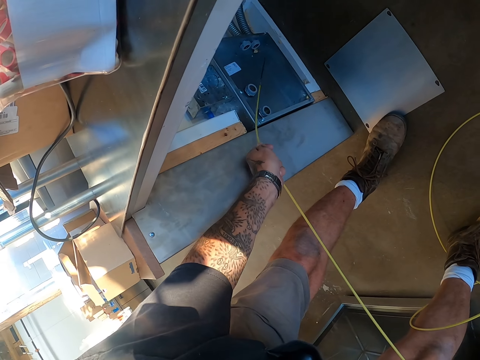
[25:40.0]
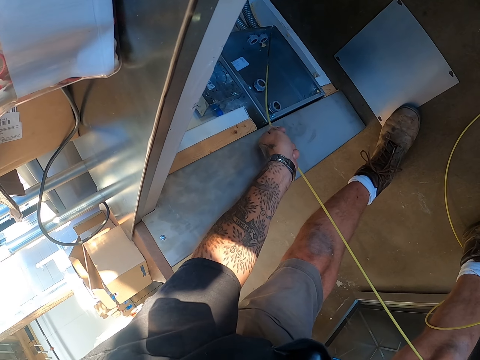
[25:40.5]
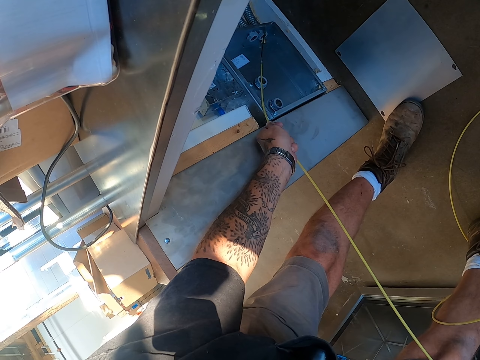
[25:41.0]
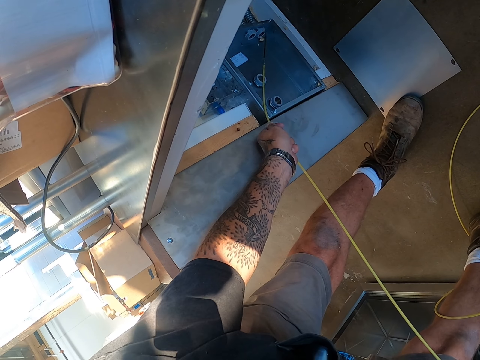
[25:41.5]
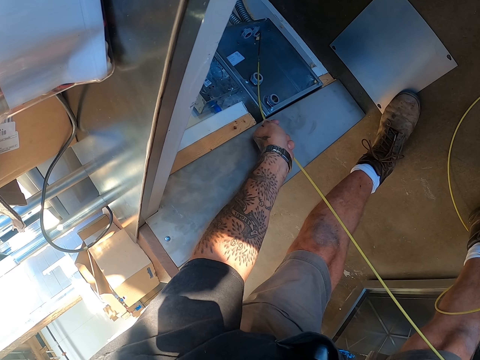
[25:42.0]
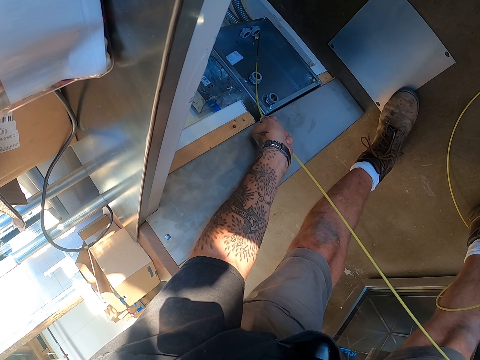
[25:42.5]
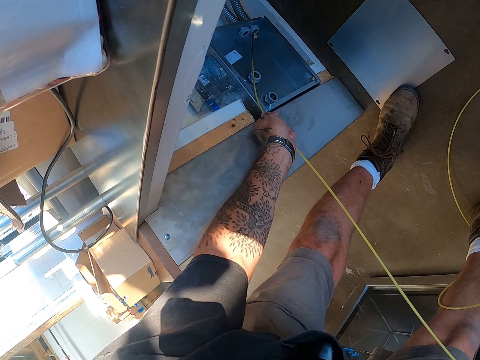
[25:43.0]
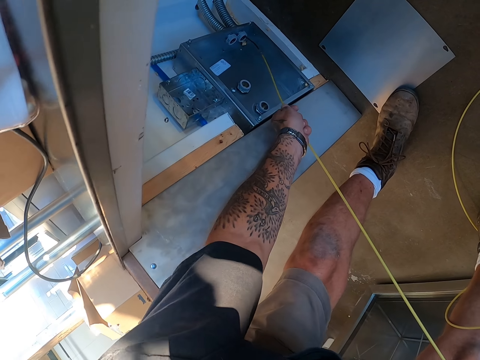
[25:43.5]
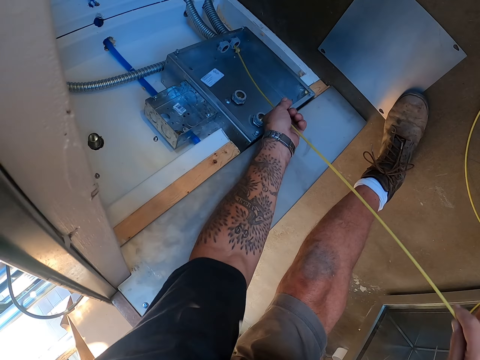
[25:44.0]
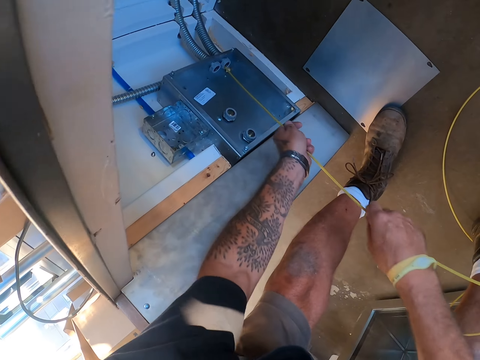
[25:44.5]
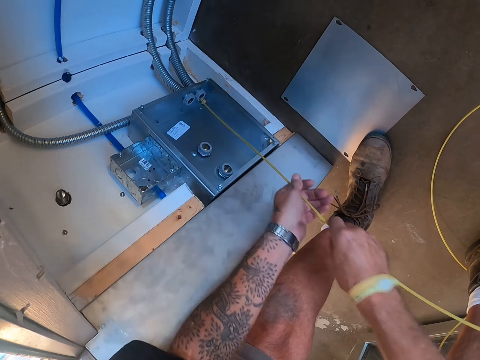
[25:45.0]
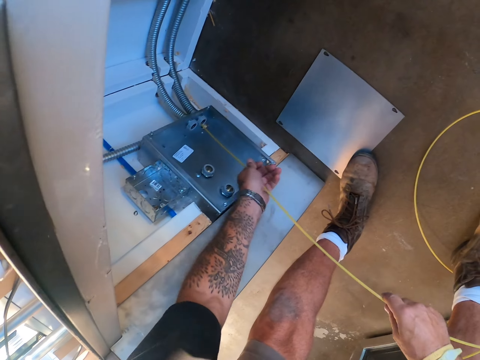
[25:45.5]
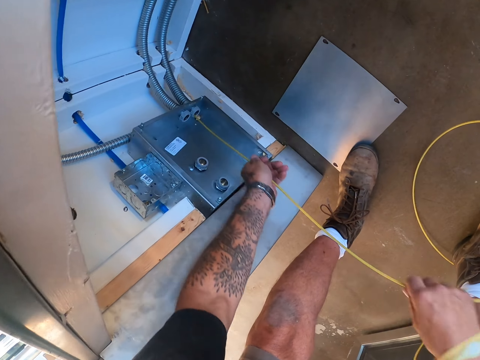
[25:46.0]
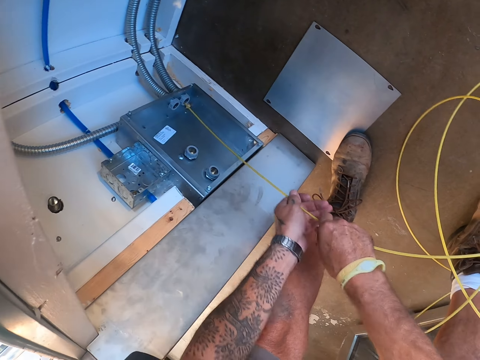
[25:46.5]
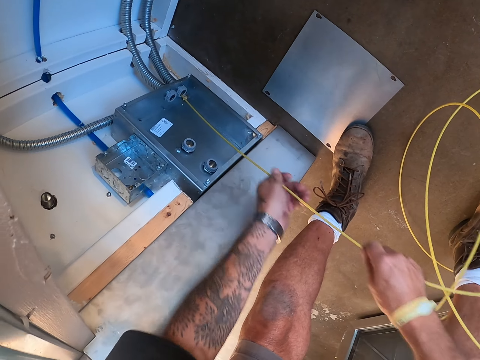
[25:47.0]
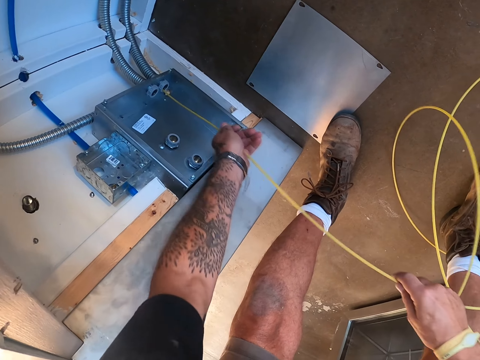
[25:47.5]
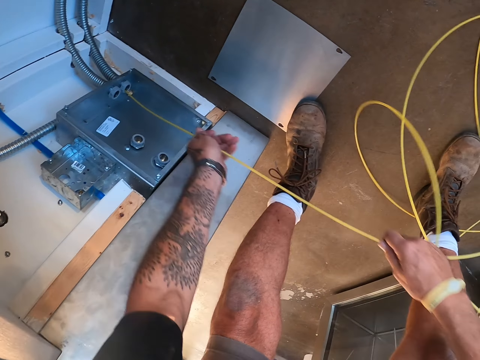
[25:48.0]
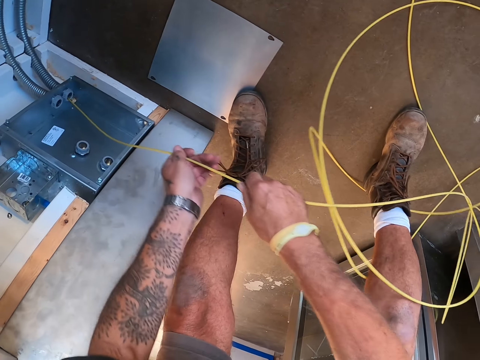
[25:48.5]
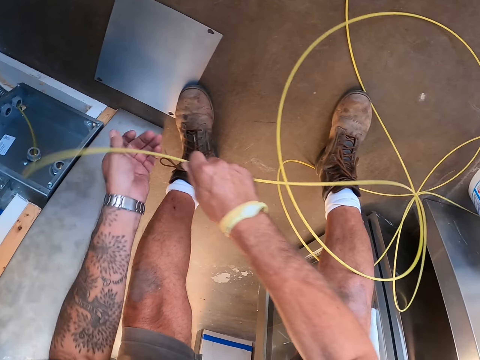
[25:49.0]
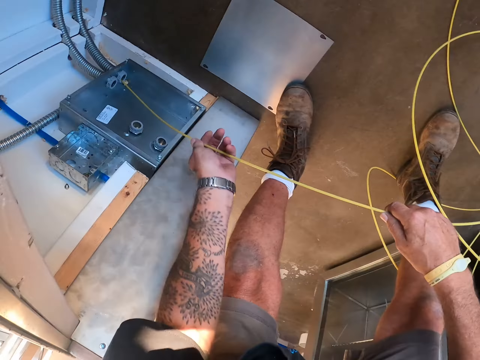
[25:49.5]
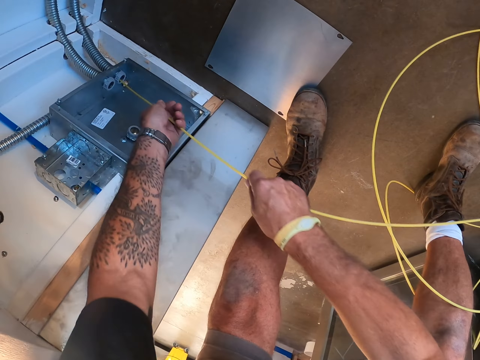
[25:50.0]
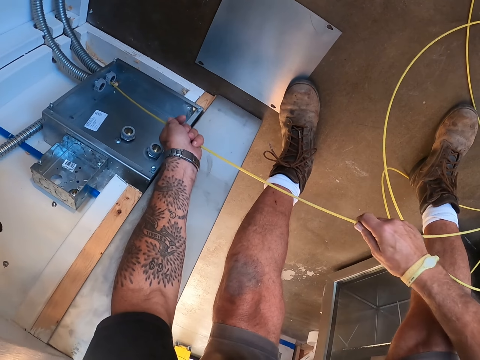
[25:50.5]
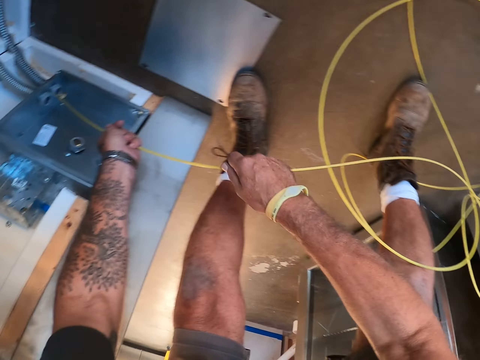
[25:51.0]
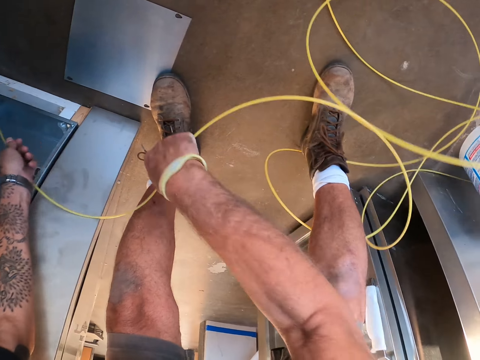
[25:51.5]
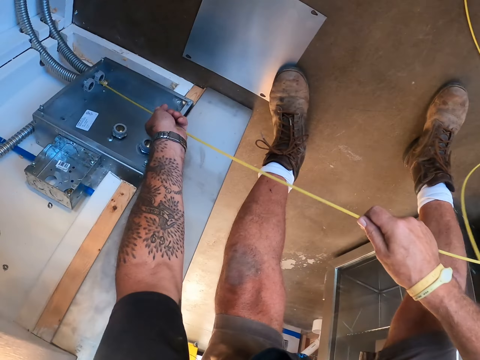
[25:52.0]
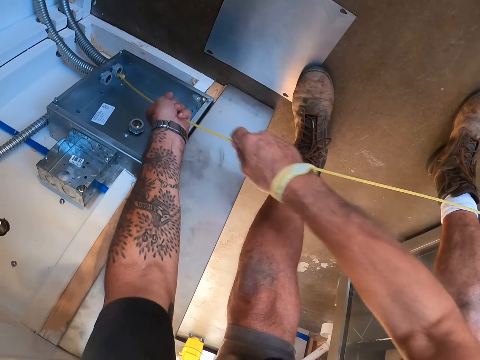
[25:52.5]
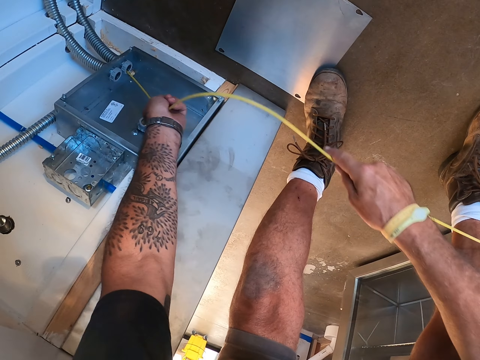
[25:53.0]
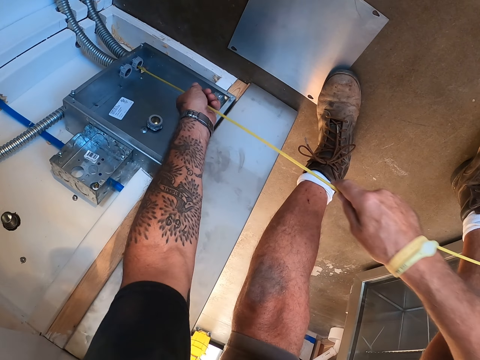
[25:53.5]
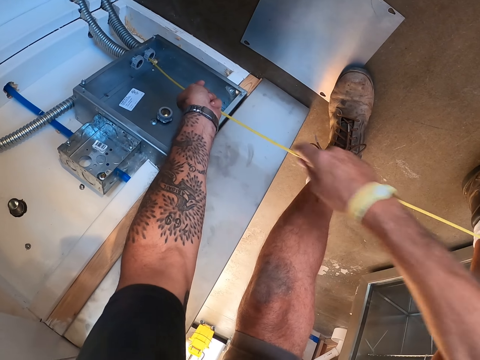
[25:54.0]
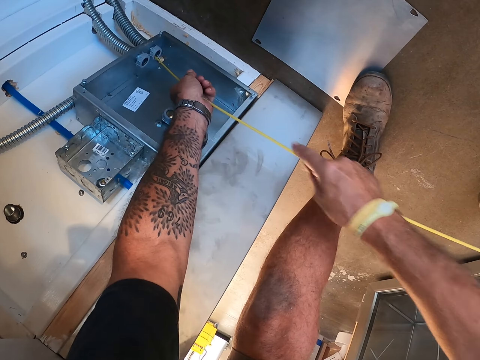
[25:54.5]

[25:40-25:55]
The camera wearer puts the wire to something. They insert the cable.

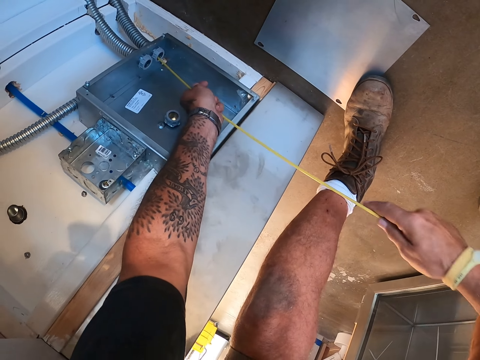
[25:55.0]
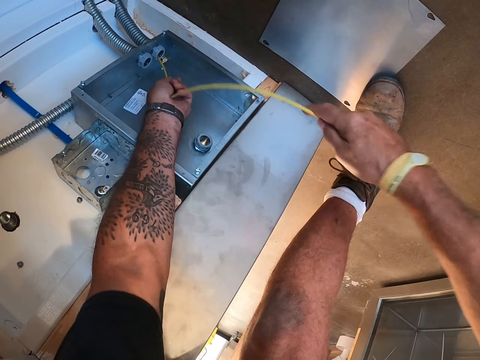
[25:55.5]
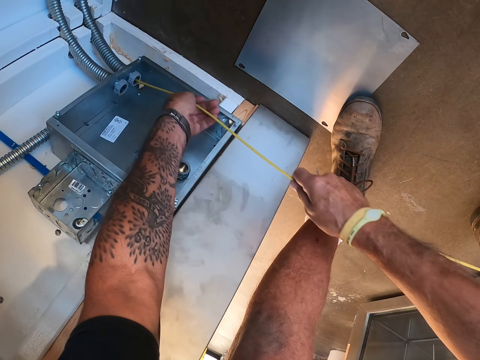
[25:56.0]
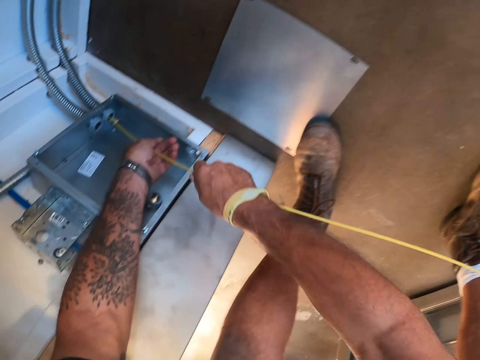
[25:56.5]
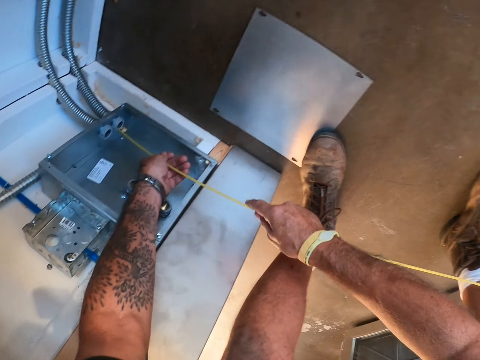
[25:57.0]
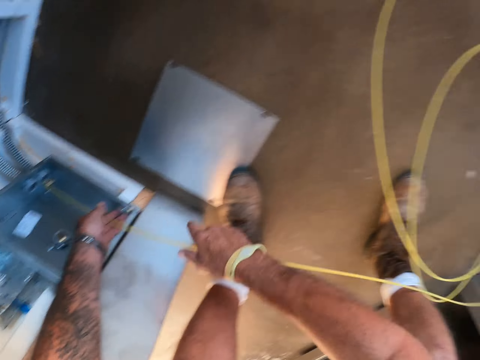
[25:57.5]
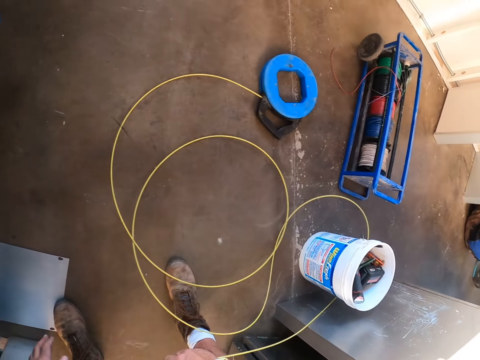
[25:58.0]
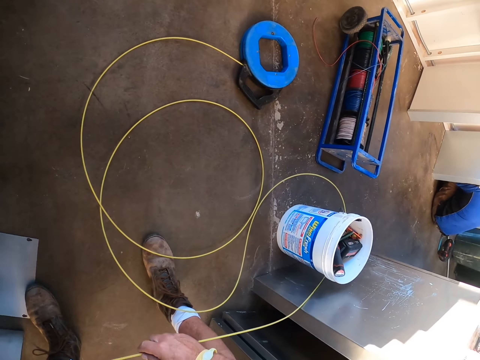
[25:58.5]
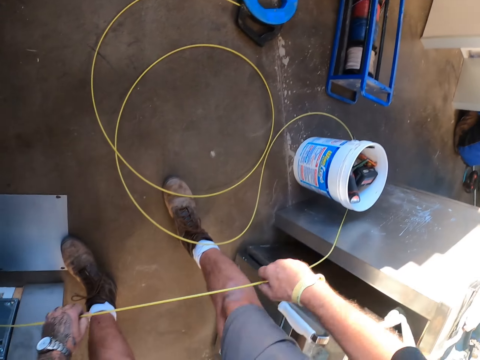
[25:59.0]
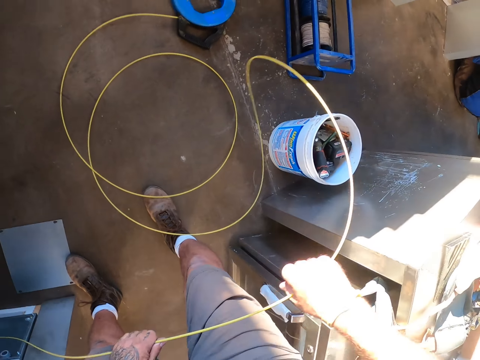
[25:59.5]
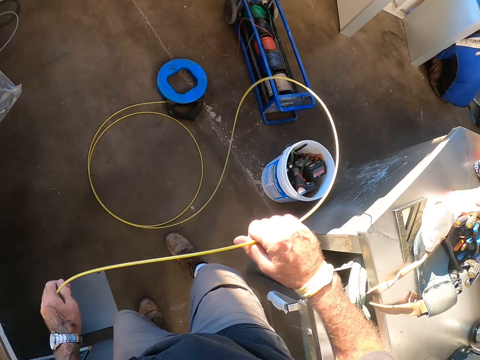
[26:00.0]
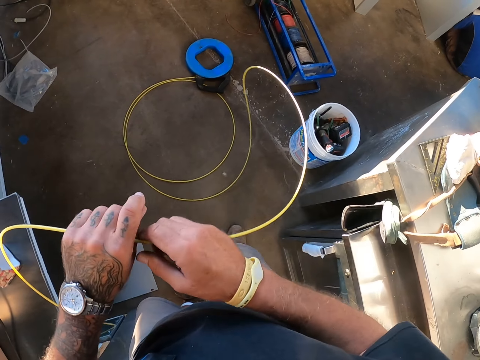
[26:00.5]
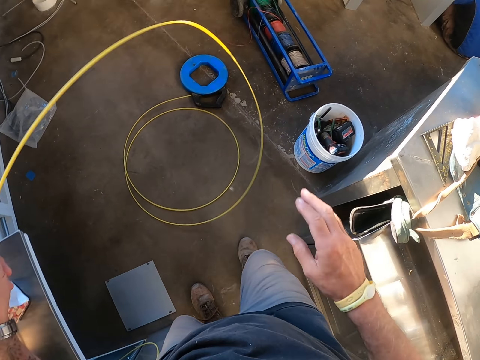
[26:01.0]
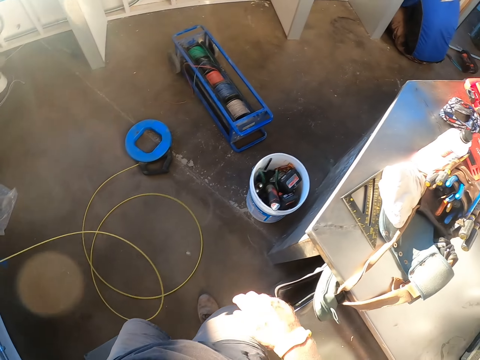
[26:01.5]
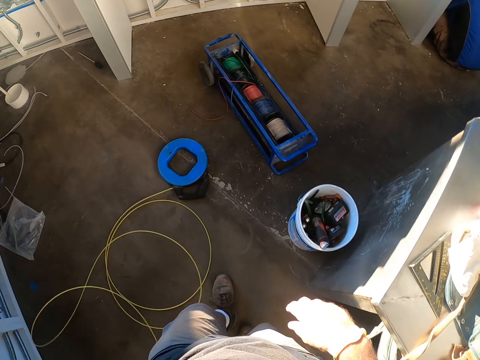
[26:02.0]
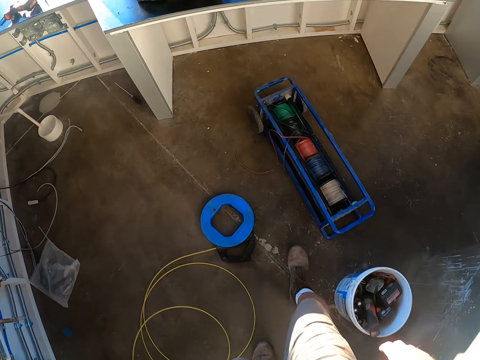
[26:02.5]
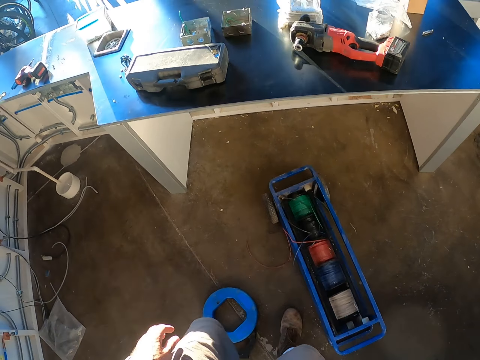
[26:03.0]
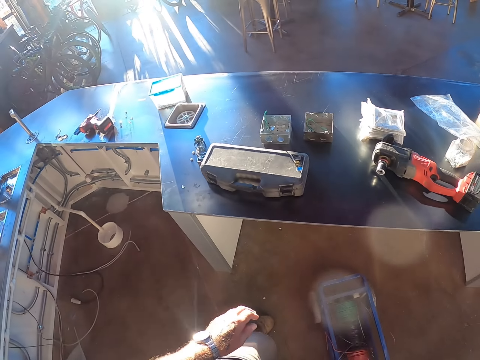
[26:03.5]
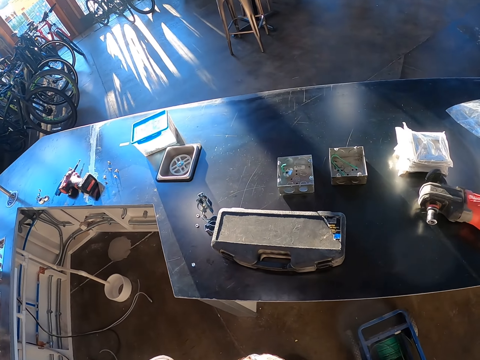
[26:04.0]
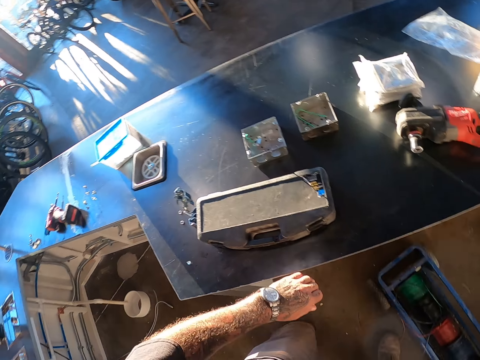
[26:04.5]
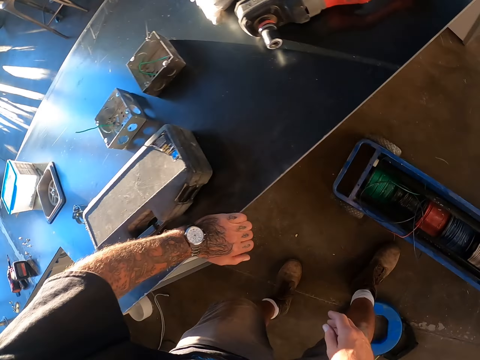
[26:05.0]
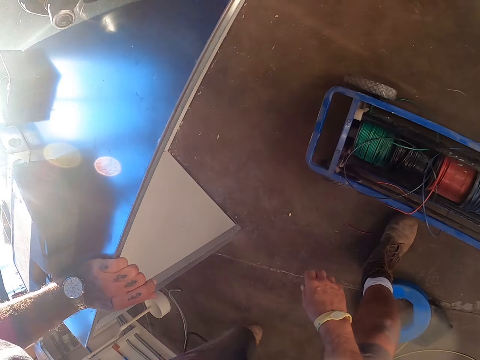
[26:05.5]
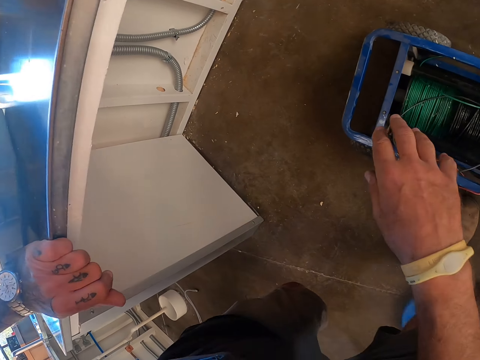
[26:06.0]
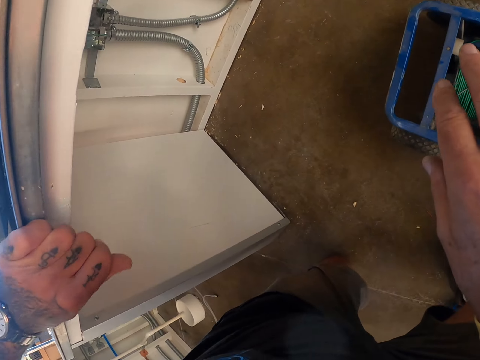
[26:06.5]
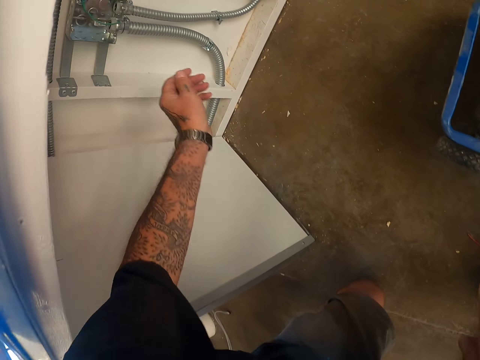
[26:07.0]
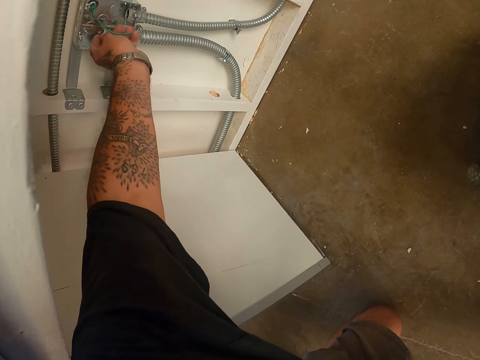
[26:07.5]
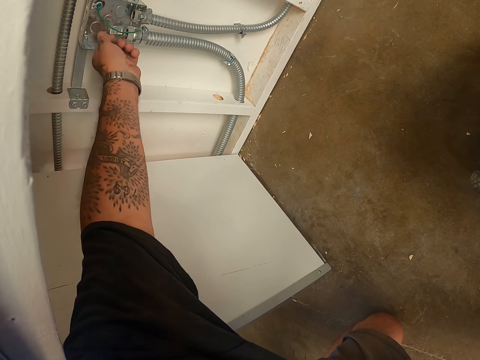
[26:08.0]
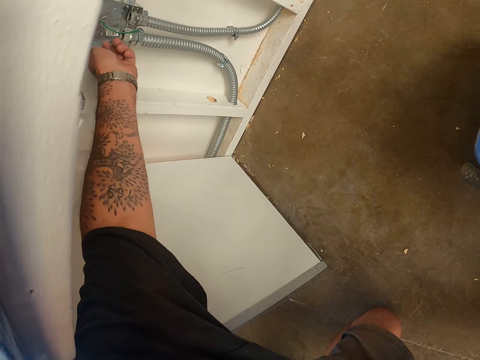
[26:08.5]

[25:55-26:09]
The camera wearer walks towards the counter top. They hold the counter top and bend.
